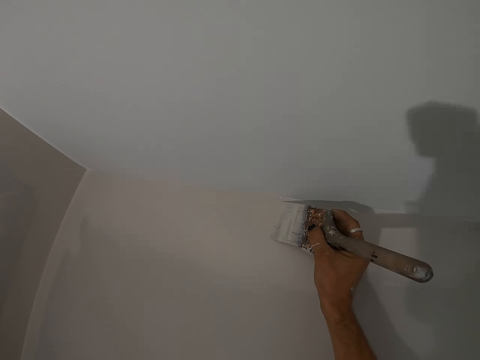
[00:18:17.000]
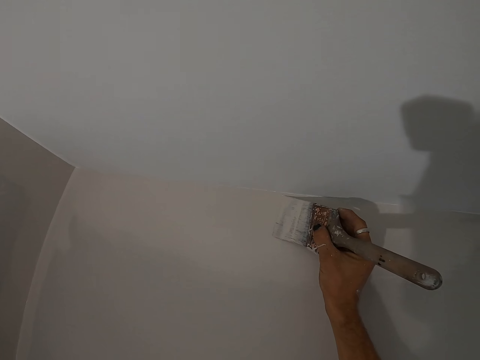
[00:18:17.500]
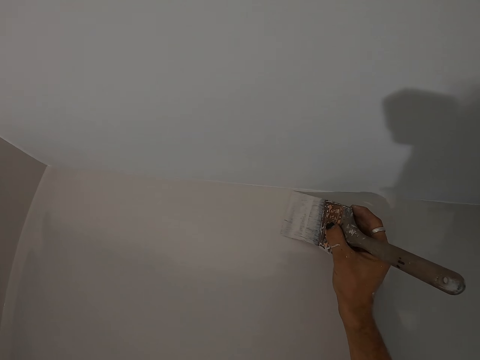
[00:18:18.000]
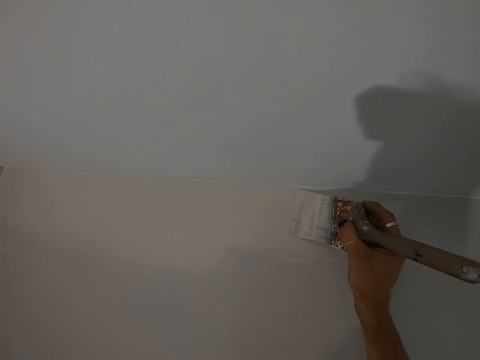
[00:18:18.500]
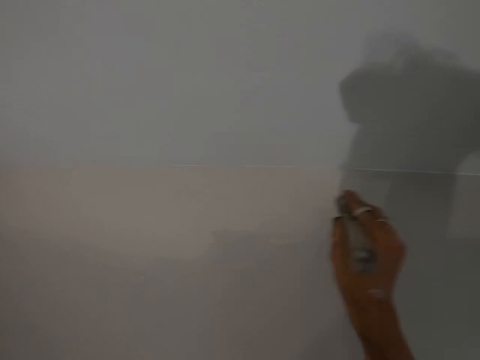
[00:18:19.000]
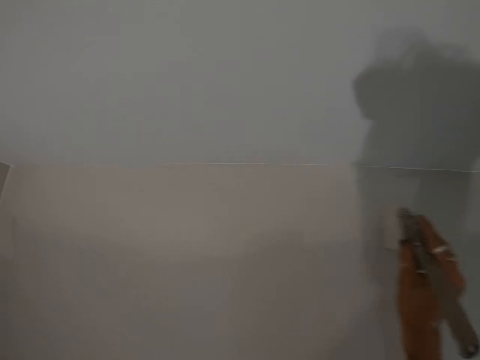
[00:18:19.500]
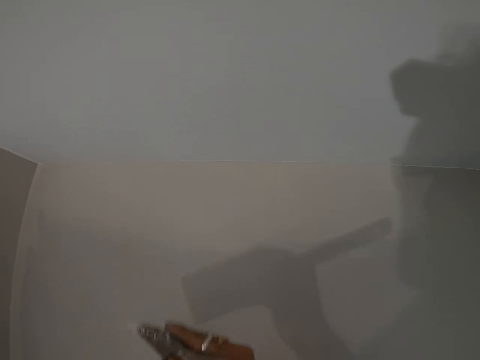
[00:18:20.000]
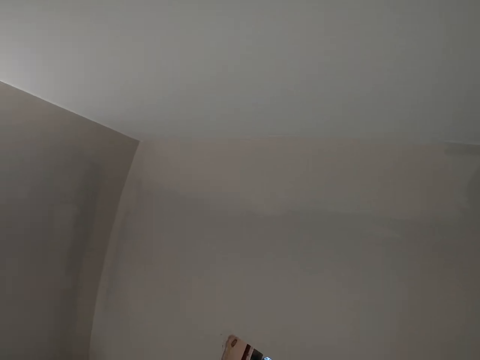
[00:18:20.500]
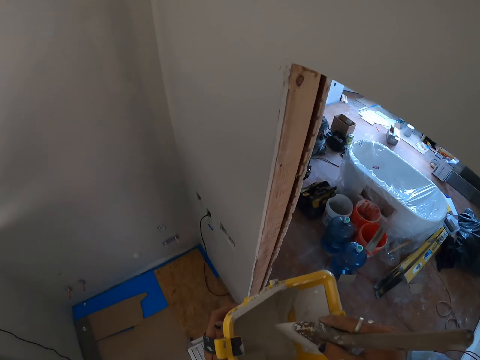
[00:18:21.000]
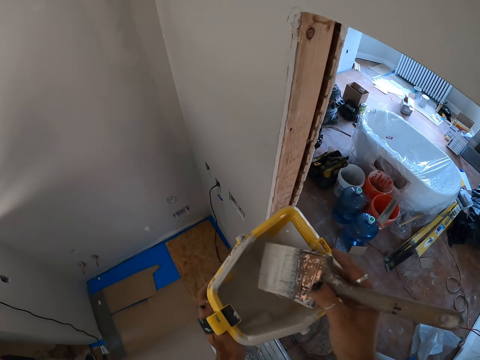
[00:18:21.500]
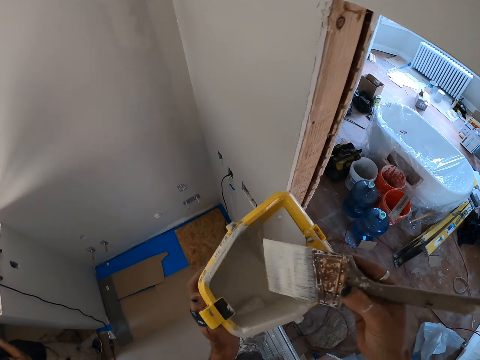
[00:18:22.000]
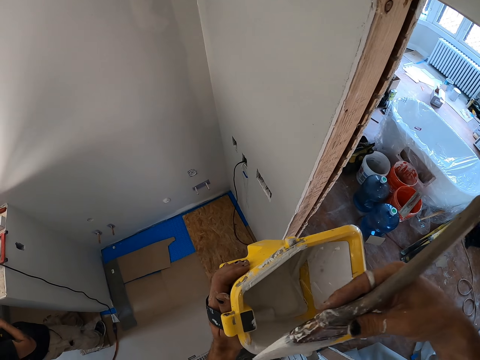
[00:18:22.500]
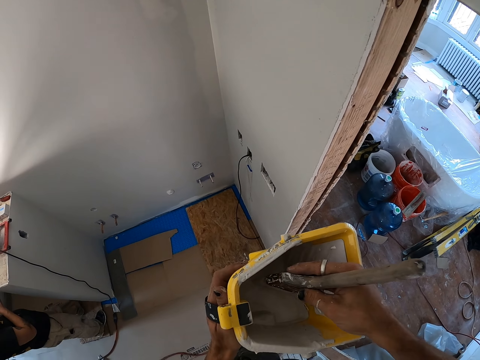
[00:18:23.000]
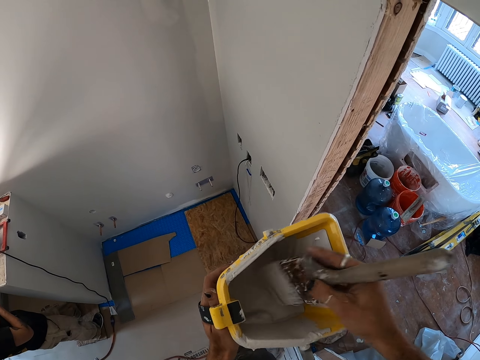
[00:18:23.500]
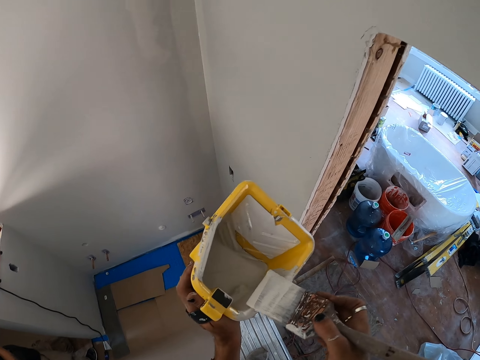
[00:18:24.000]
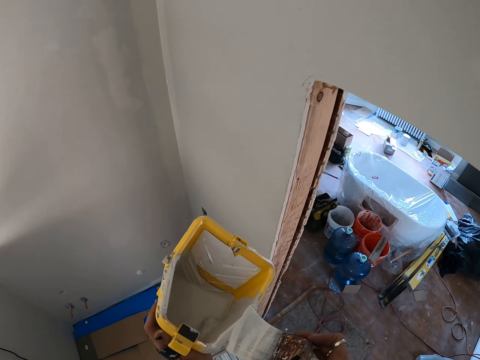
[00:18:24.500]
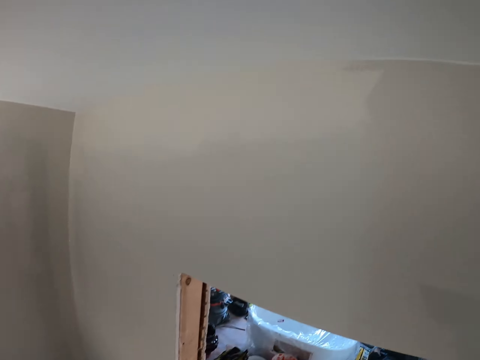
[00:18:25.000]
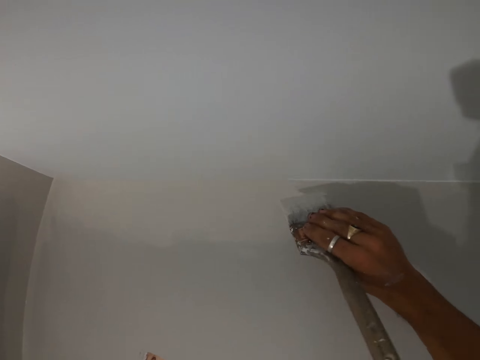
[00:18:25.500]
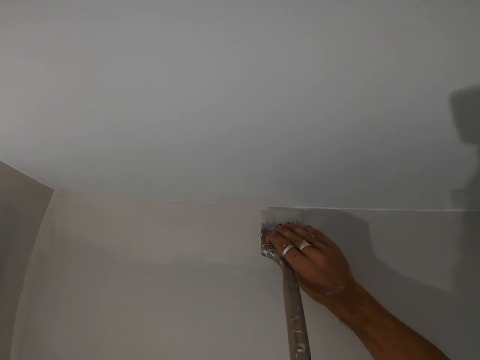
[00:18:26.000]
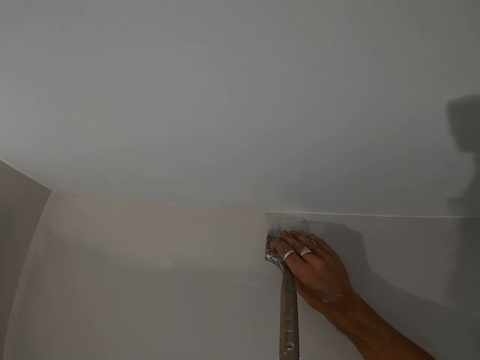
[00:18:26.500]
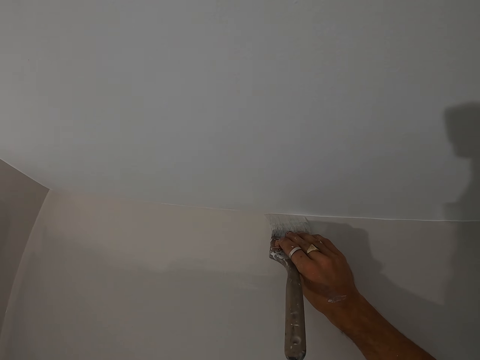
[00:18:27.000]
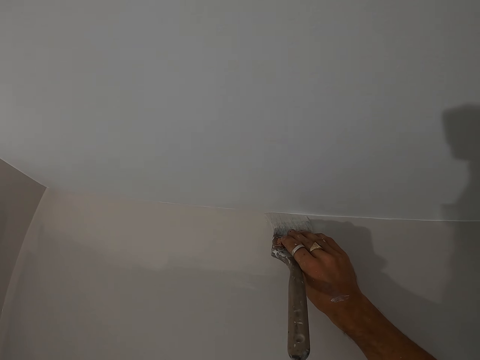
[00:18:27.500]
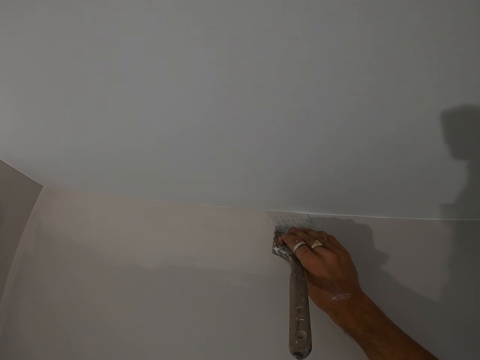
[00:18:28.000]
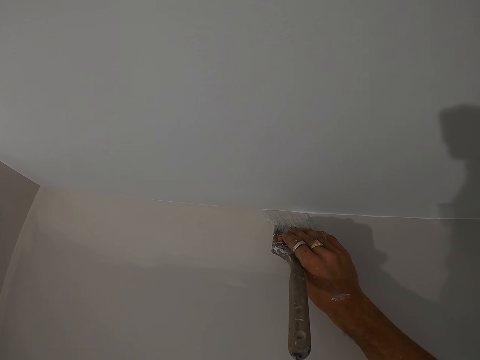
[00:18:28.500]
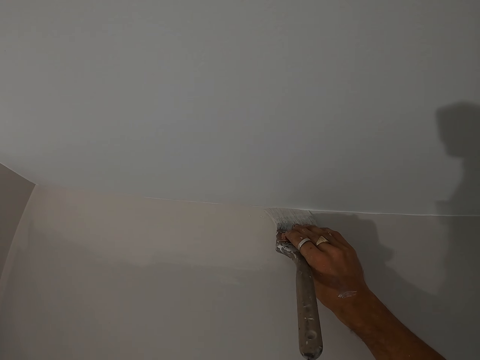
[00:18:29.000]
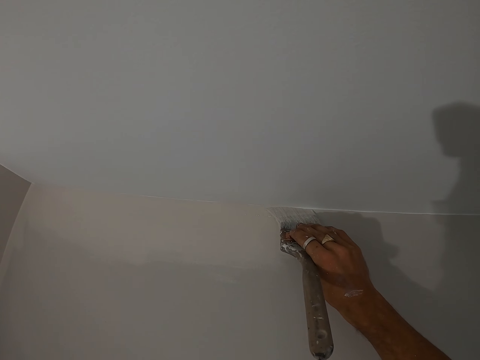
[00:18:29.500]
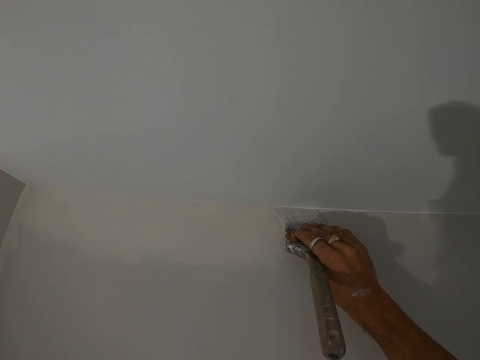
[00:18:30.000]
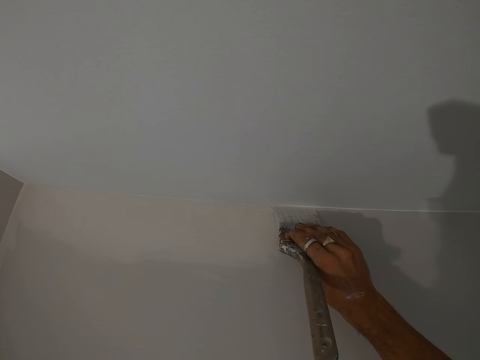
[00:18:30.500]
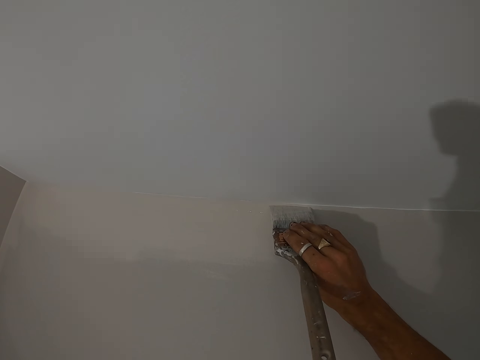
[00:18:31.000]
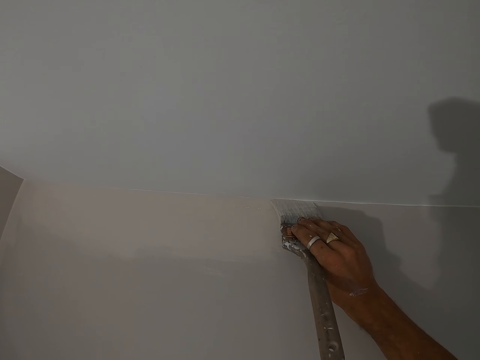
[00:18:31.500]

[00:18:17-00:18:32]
The camera wearer dips the paint brush in the paint bucket. They rub the paint brush on the paint bucket. They paint the wall with the paint brush.

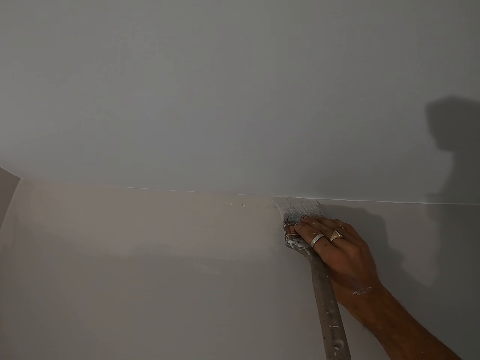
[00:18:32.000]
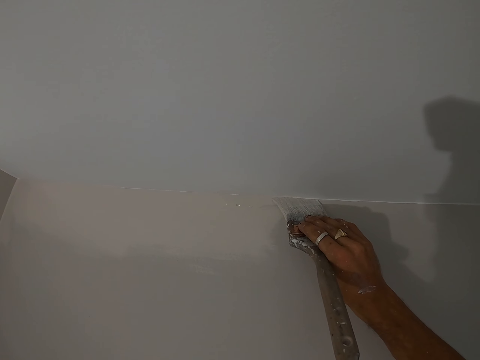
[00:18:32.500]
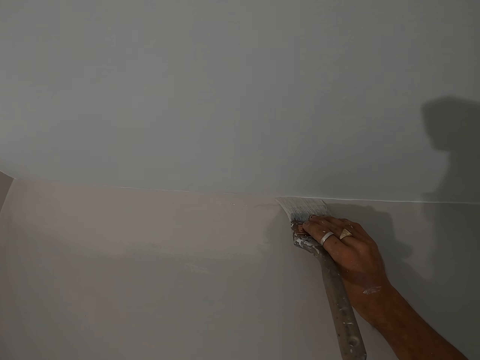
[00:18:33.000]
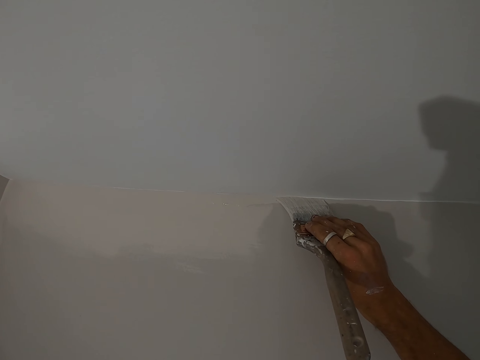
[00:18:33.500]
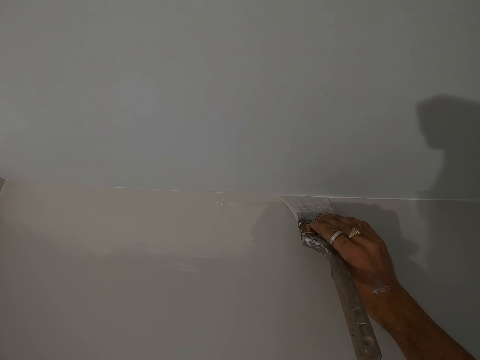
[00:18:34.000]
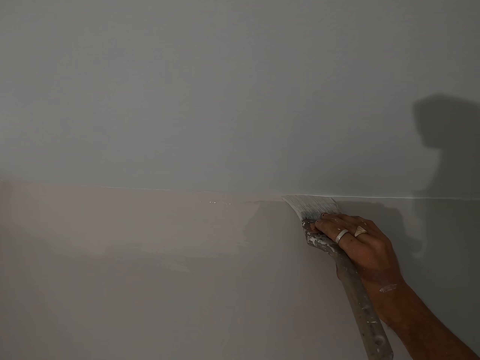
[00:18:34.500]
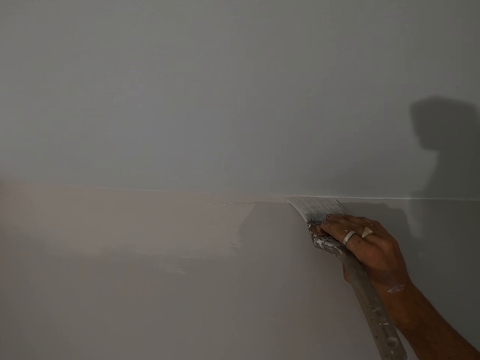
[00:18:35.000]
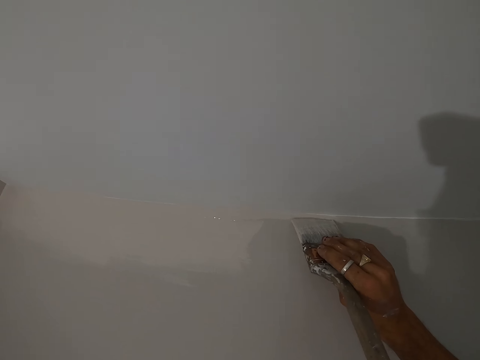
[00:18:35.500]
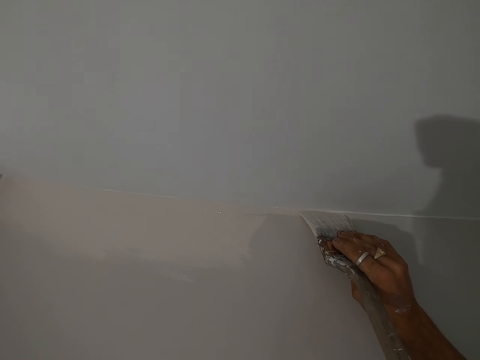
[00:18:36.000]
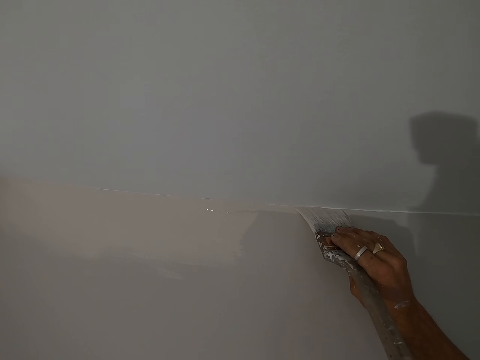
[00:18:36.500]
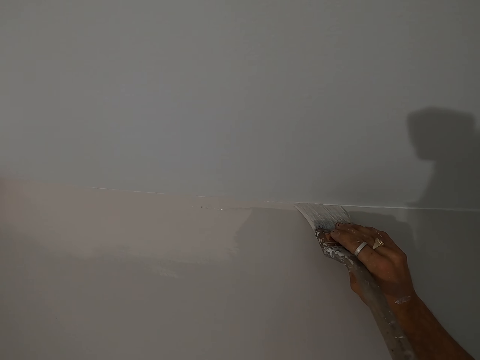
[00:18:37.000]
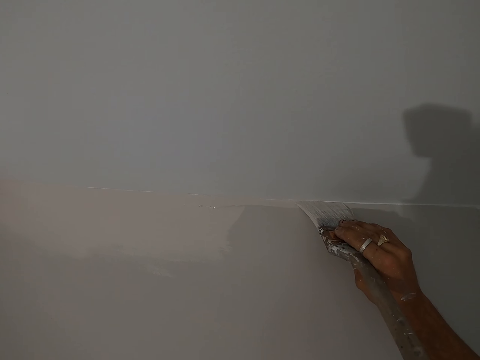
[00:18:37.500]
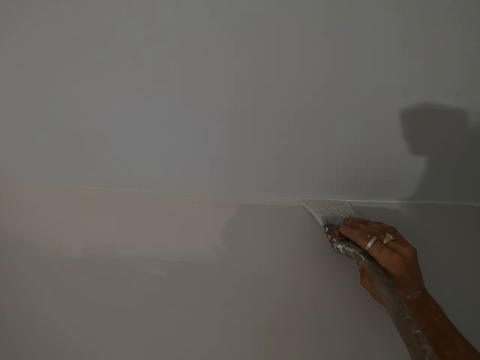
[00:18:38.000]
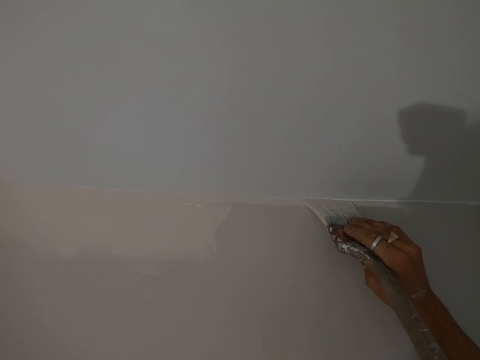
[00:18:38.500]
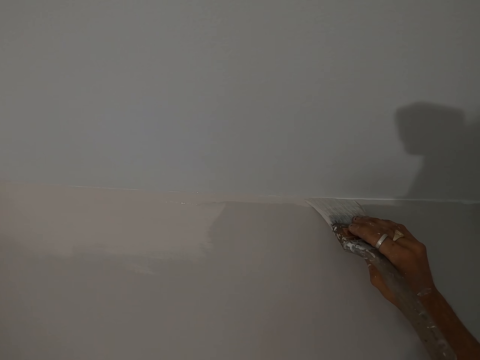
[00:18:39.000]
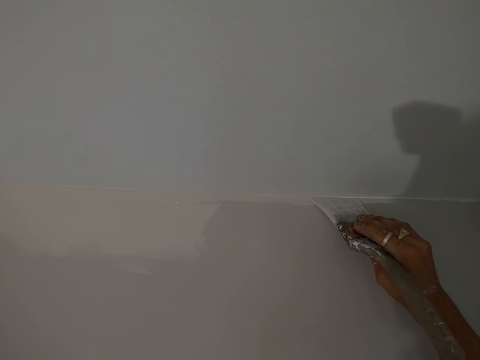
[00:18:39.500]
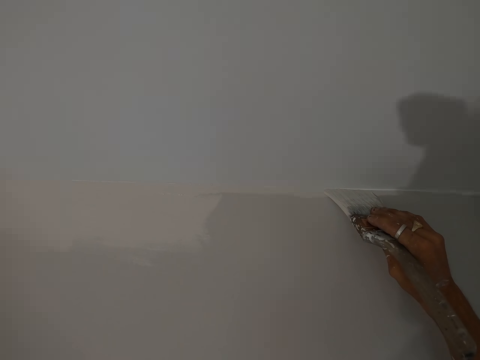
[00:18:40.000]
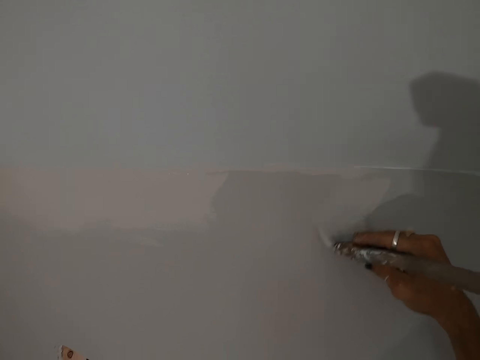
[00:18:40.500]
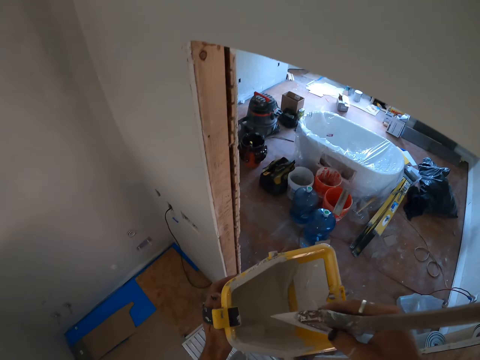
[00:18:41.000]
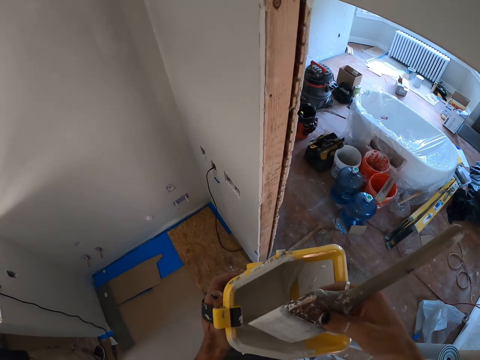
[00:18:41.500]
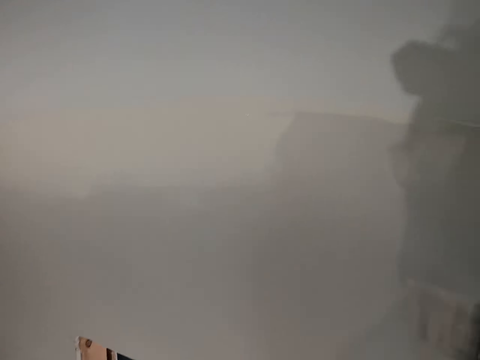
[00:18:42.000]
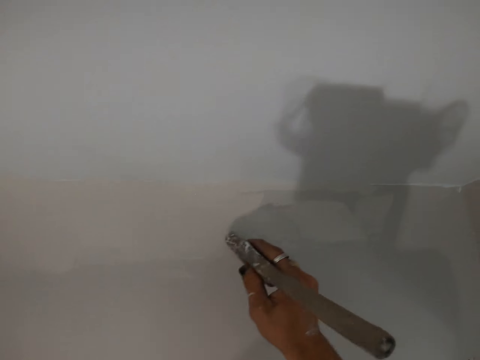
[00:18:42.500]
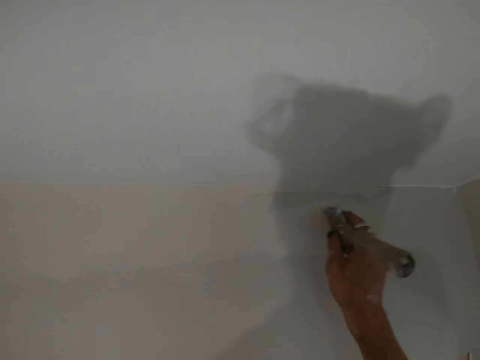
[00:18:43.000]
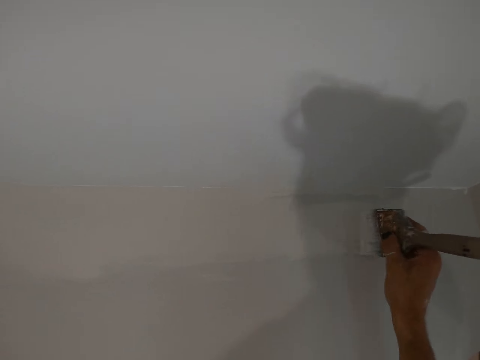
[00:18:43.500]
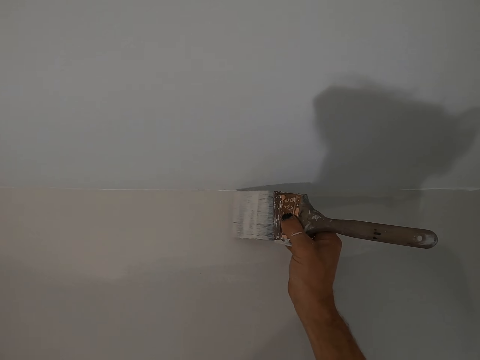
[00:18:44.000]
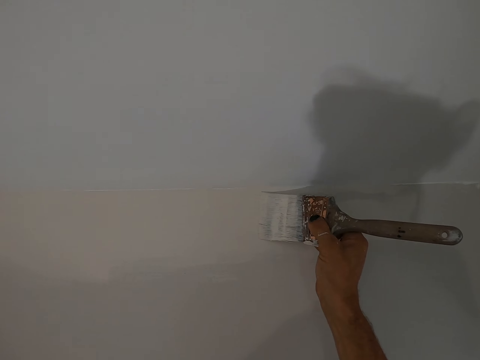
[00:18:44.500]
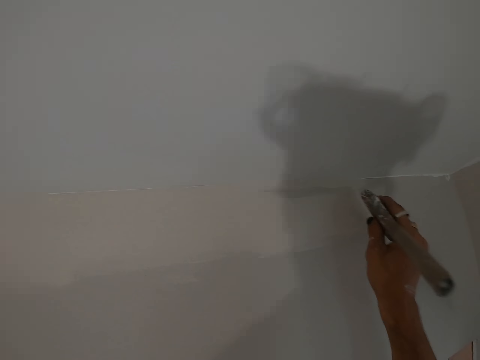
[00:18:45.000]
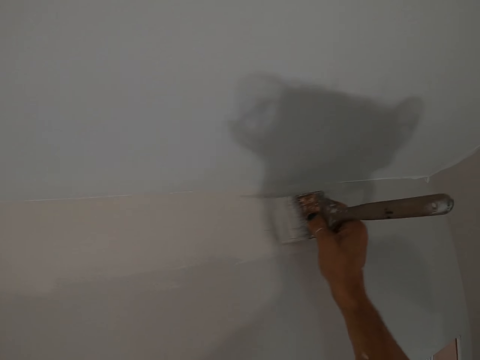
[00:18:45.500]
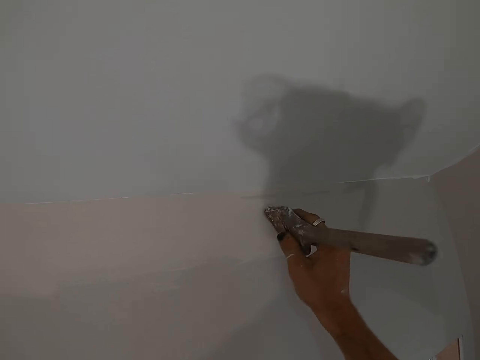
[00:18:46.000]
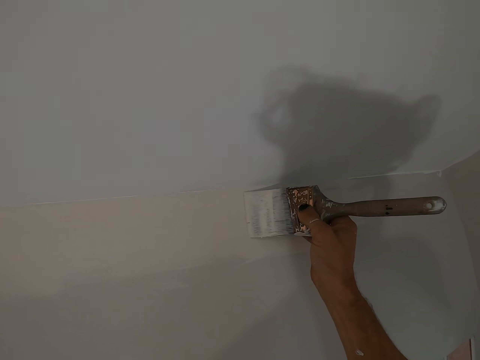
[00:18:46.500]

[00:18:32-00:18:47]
The camera wearer dips the paint brush in the paint bucket. They paint the wall with the paint brush.
